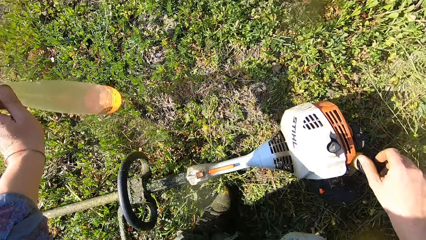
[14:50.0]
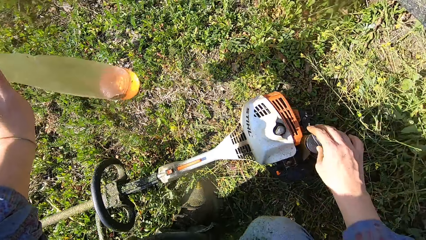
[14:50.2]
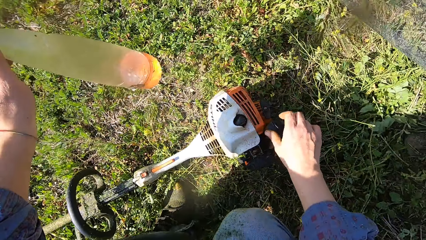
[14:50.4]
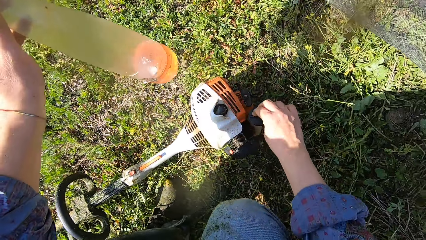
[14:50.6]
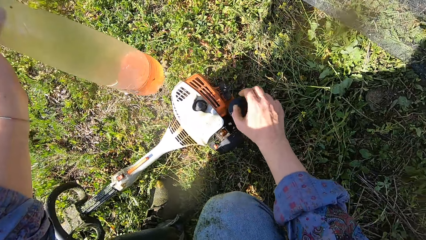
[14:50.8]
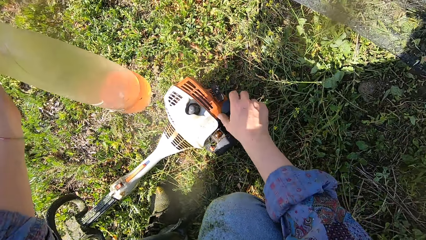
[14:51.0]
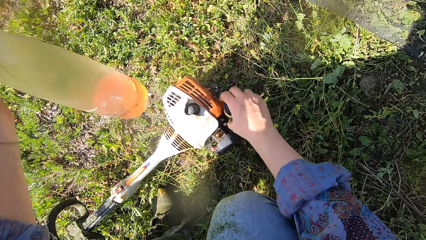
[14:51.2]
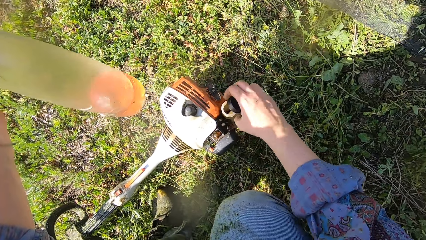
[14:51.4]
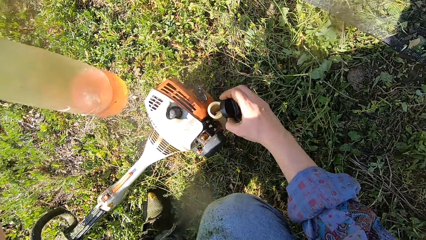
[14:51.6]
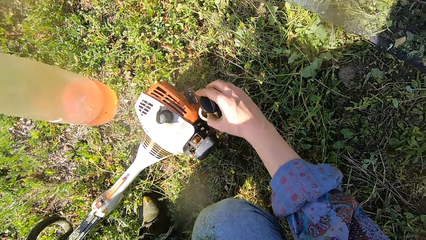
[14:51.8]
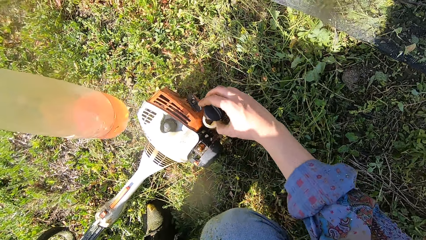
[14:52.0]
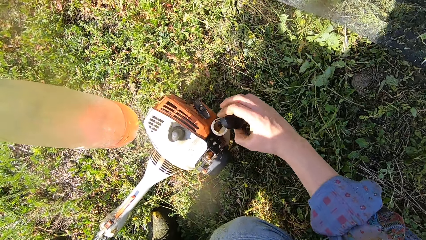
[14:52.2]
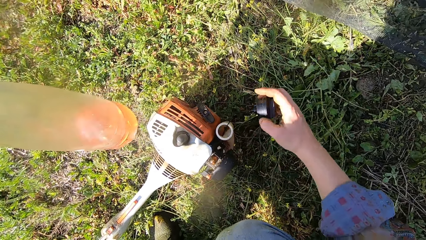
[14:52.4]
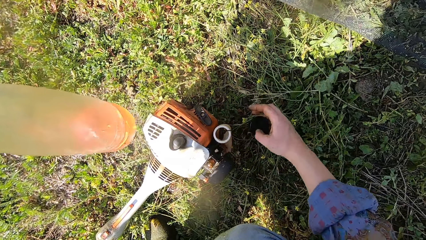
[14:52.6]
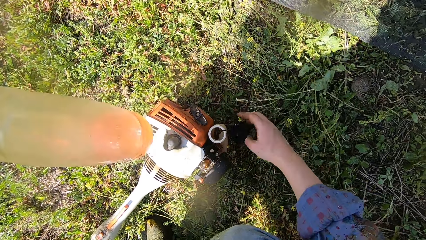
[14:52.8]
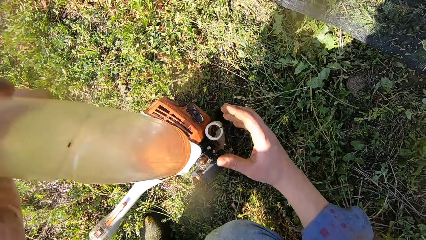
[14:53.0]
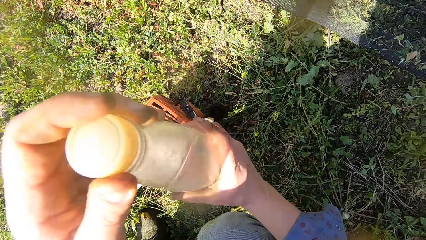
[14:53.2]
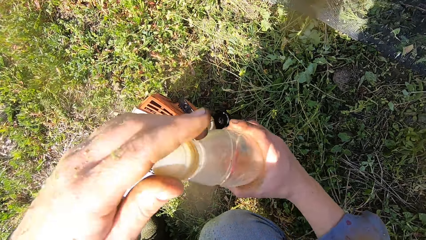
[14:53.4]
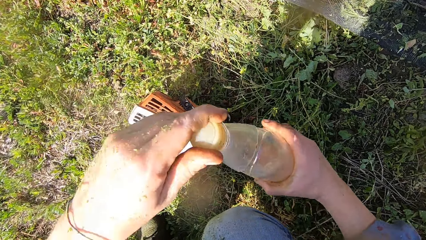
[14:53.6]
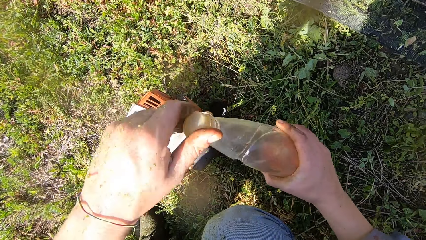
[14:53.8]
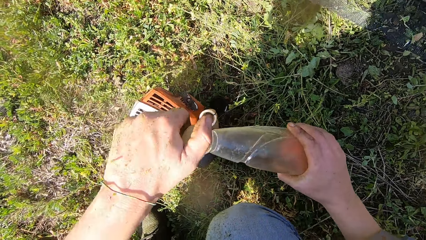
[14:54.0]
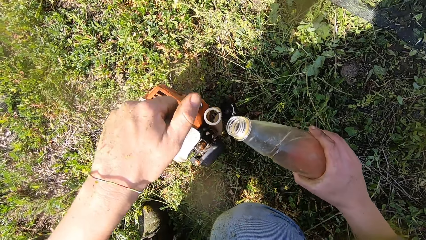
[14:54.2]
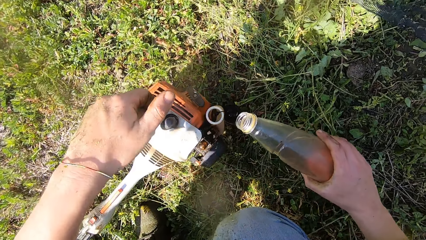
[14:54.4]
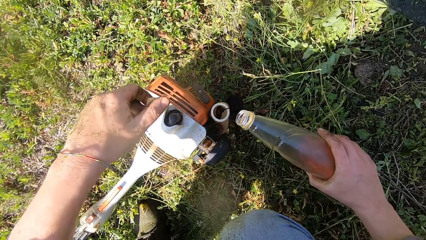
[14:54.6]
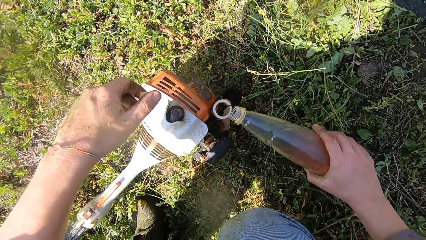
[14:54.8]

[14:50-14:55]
The camera wearer holds the bottle. He opens the fuel tank. He drops the lid of the fuel tank from his right hand. He holds the bottle of fuel with both hands and opens the bottle of fuel.

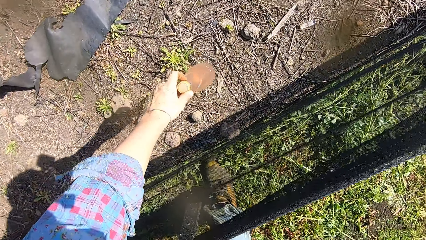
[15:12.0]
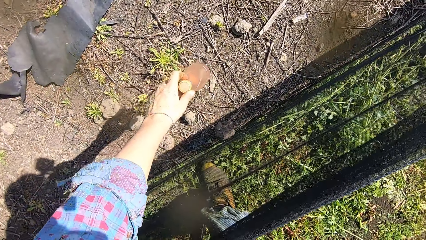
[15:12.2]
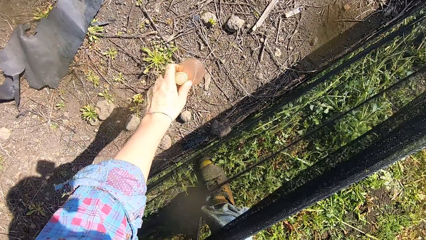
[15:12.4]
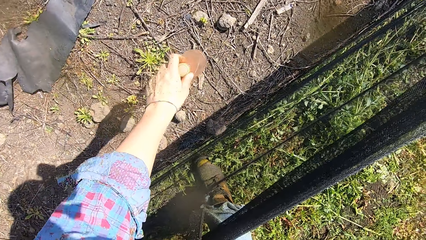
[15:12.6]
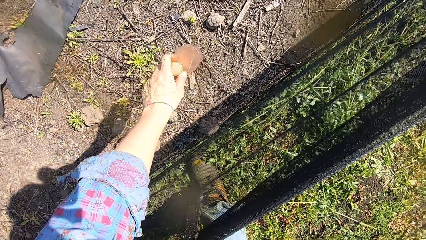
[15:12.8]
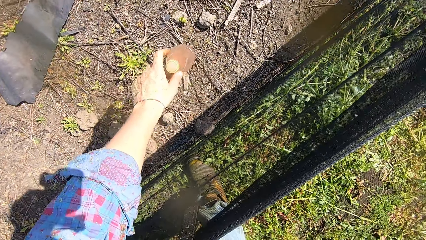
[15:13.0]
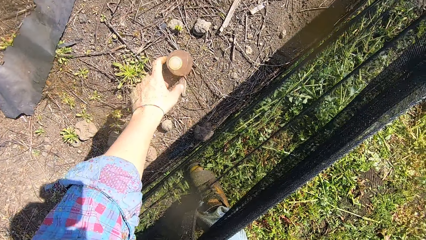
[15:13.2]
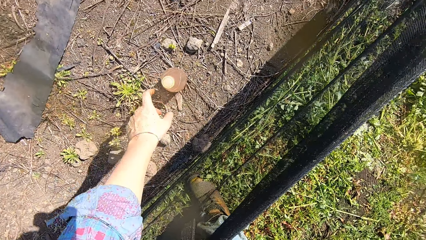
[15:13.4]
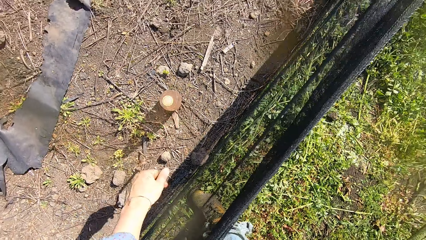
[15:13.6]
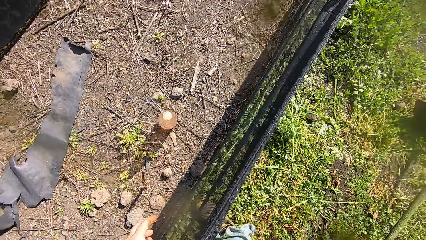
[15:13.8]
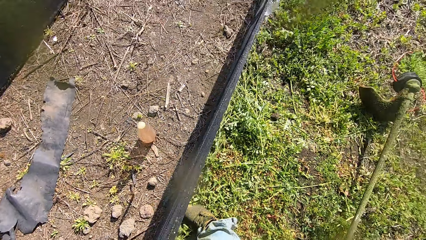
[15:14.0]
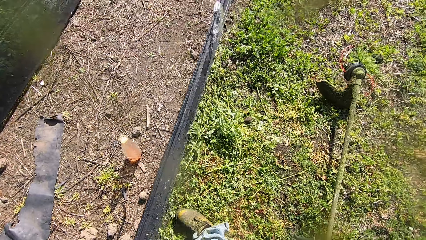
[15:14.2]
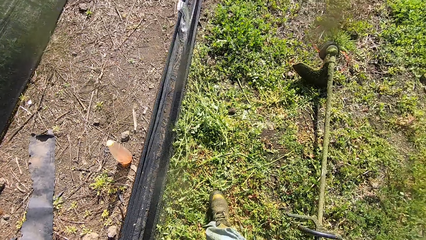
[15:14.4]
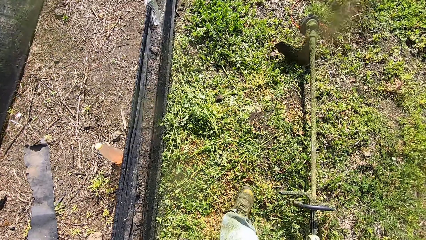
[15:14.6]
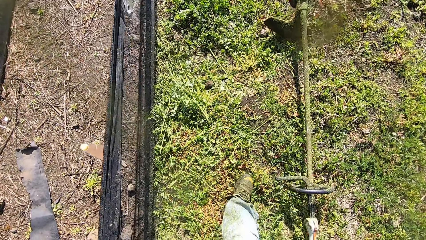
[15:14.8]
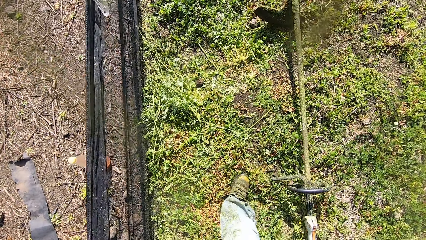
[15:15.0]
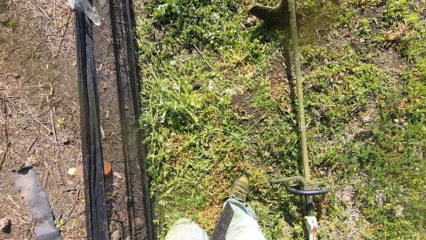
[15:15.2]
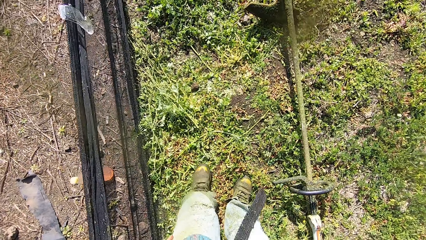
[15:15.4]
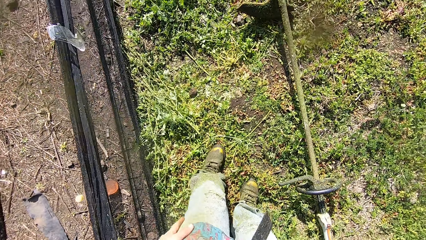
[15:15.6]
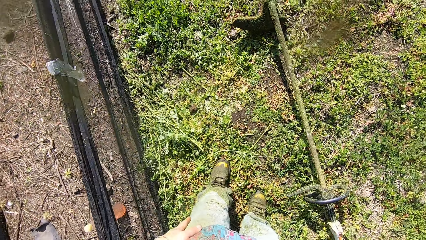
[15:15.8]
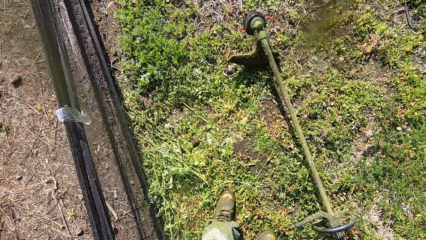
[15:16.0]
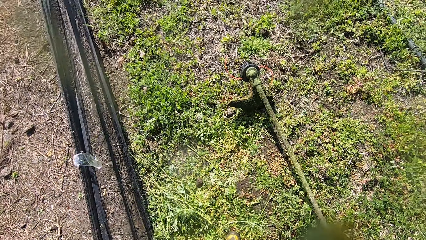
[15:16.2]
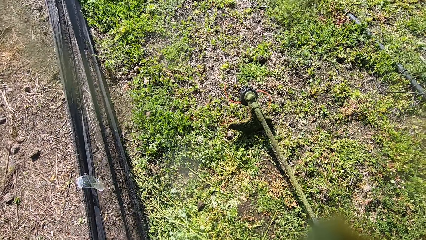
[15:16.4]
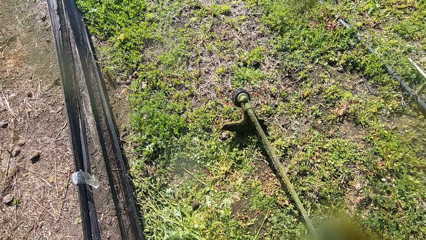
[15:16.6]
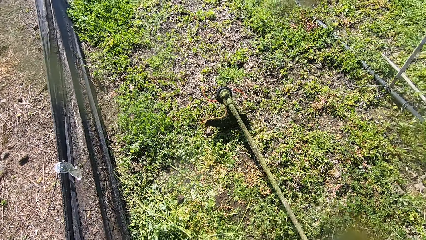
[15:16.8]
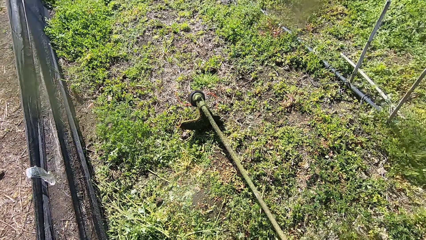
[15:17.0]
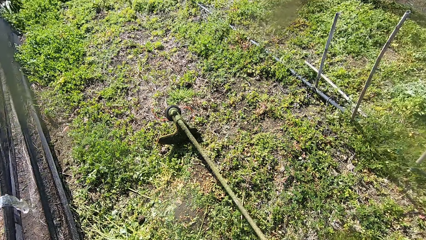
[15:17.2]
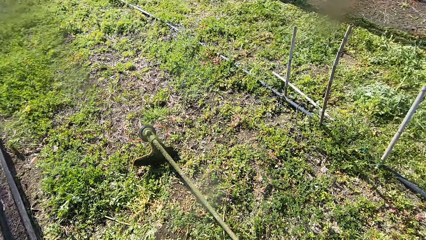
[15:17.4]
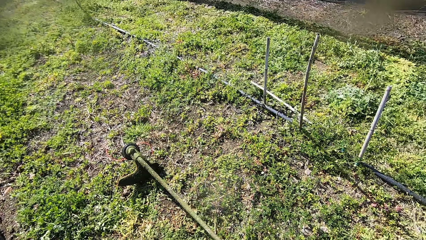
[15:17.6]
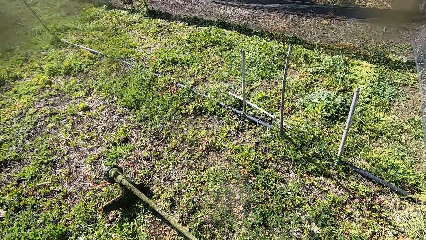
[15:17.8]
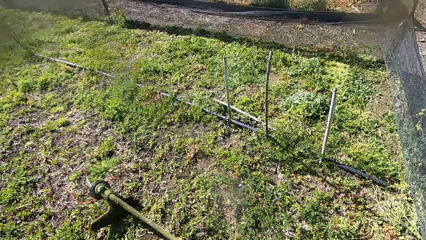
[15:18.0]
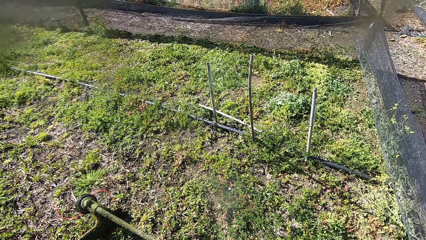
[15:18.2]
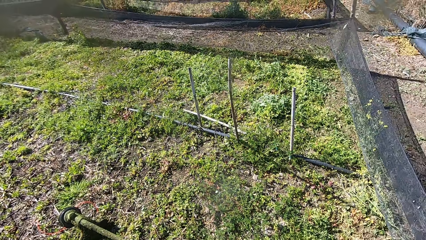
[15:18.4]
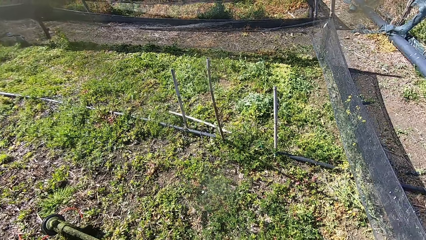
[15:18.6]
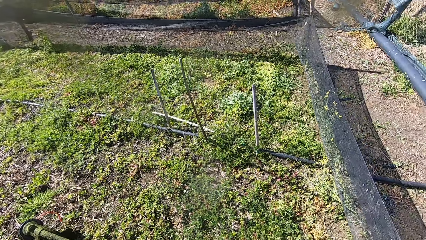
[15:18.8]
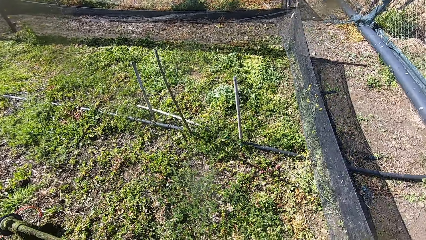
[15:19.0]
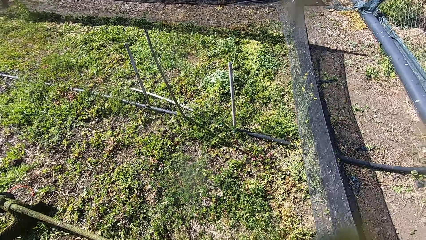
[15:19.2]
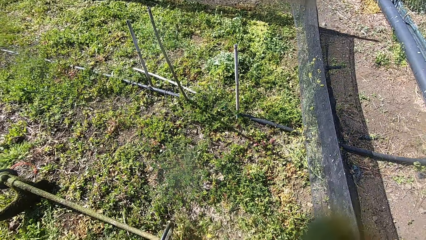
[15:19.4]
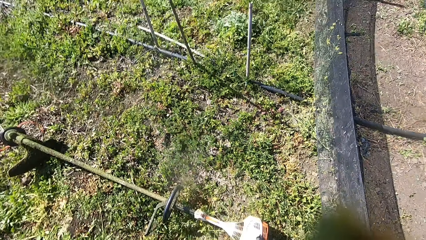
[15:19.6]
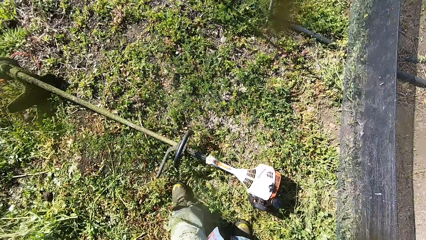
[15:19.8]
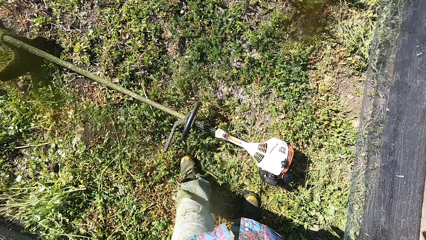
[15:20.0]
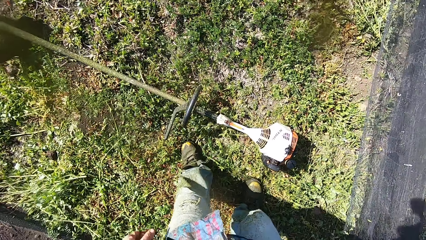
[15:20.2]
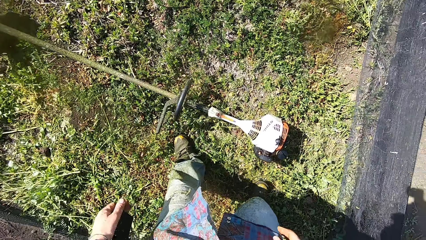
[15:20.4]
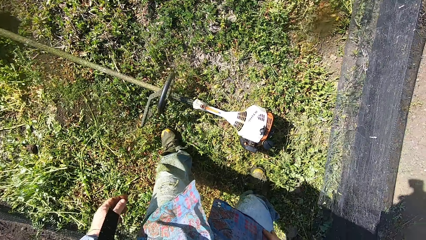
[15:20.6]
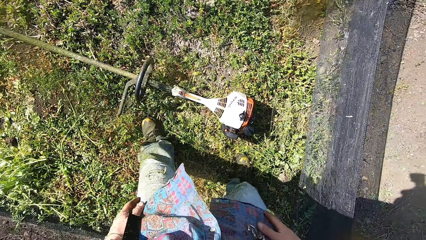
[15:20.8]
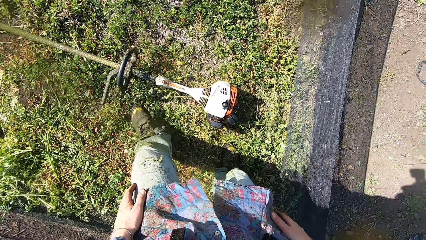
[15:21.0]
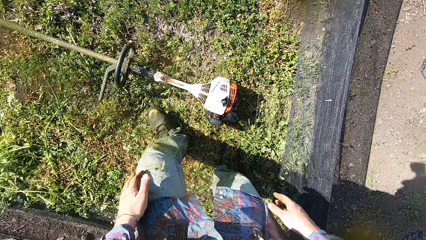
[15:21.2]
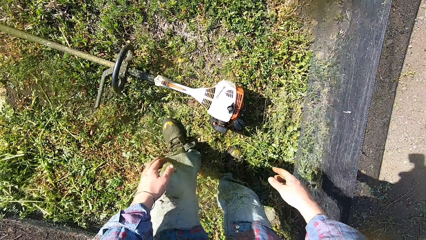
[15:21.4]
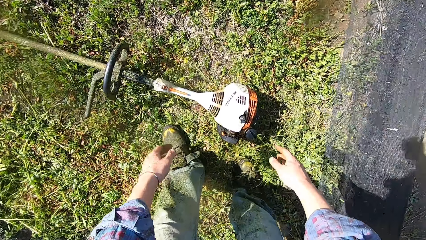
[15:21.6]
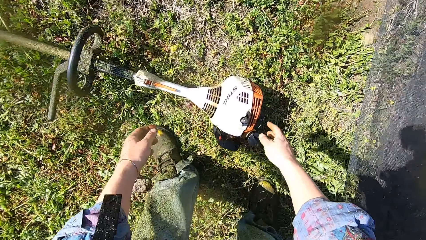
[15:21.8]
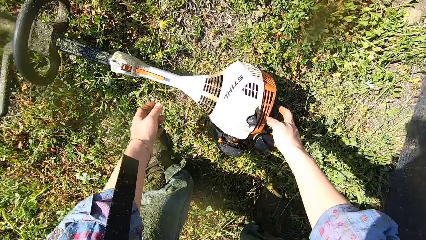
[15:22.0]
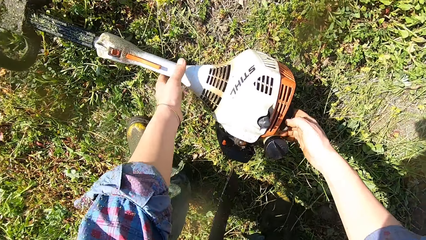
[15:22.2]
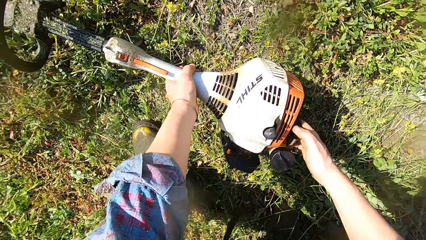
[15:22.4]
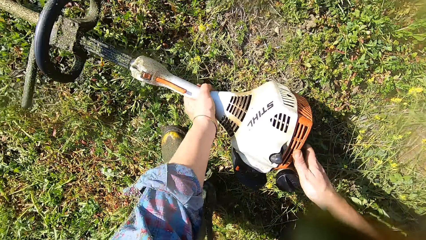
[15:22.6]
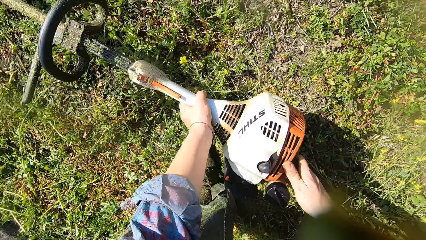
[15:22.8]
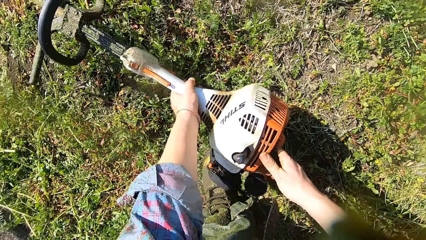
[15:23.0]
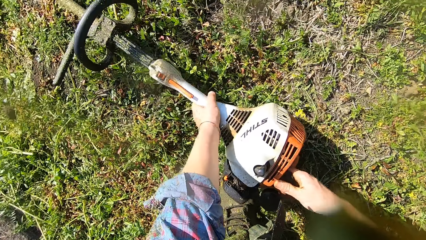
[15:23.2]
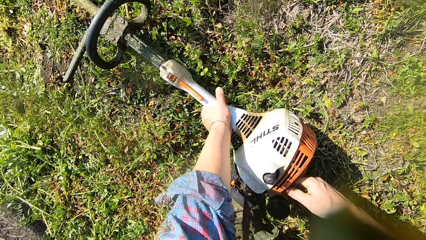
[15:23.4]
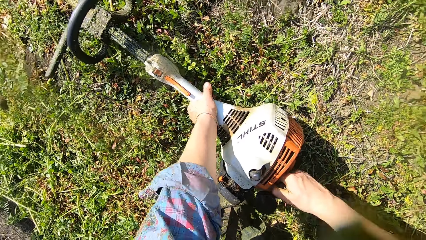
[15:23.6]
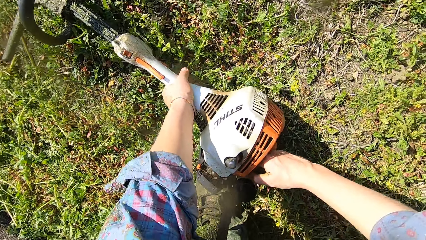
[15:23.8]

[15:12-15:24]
The camera wearer puts the bottle on the ground. He turns around. He puts his hands on the waist. He looks around the garden. He bends down. He adjusts the grass trimmer with both hands. He moves the brush cutter.
